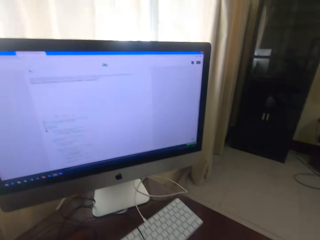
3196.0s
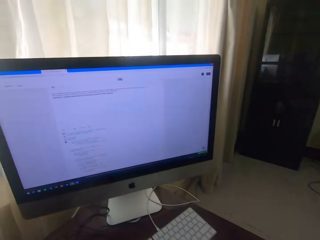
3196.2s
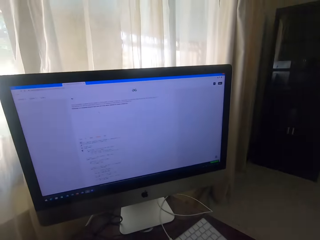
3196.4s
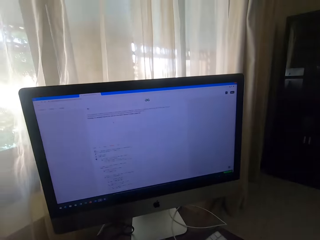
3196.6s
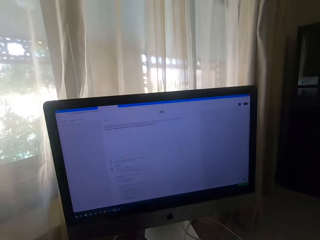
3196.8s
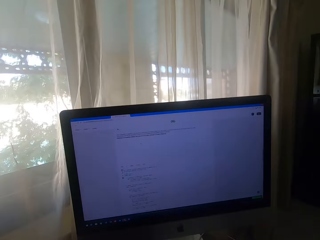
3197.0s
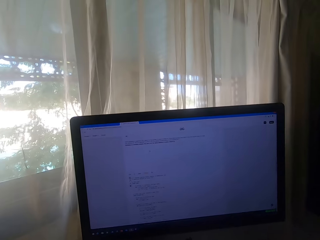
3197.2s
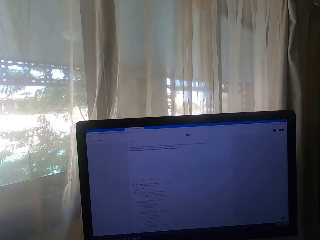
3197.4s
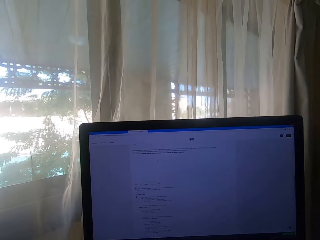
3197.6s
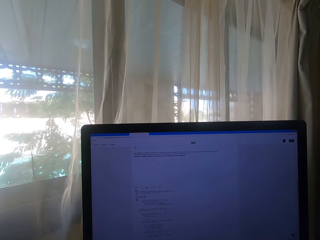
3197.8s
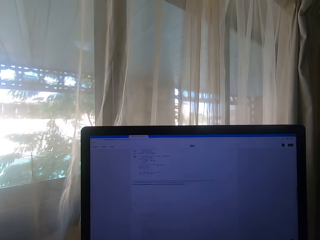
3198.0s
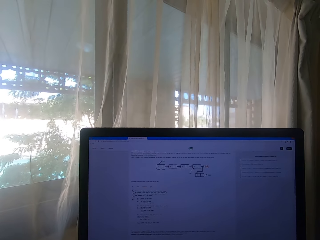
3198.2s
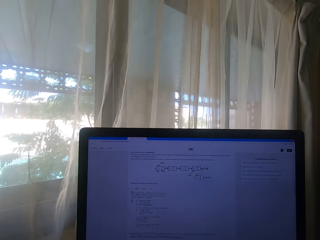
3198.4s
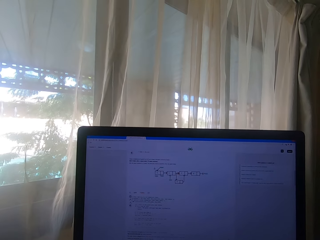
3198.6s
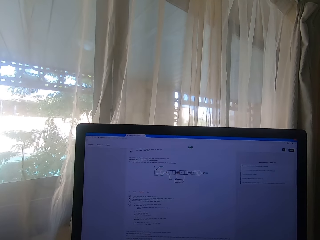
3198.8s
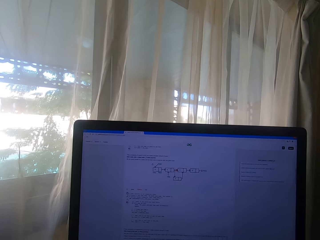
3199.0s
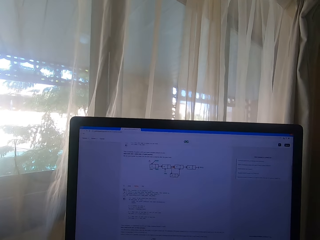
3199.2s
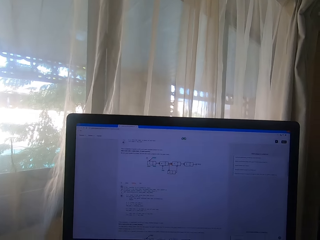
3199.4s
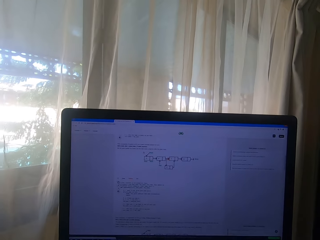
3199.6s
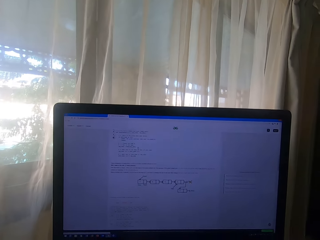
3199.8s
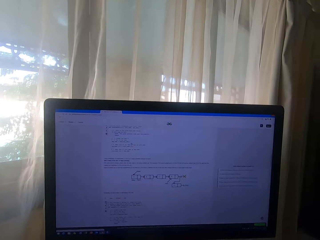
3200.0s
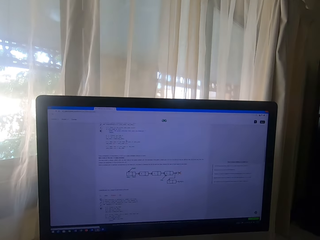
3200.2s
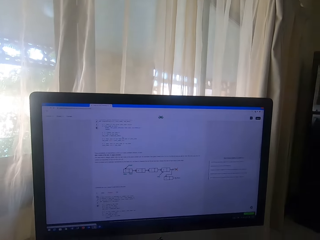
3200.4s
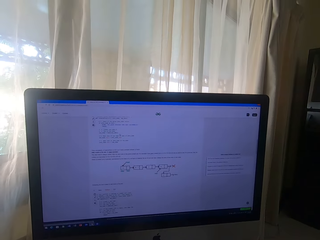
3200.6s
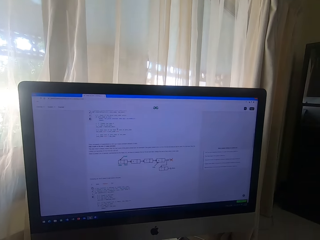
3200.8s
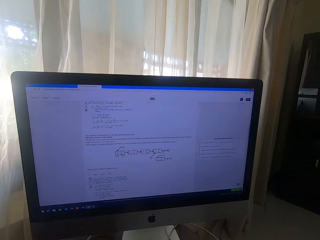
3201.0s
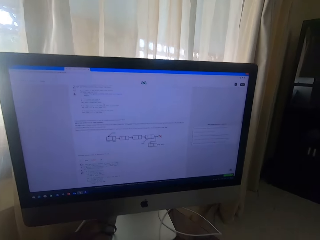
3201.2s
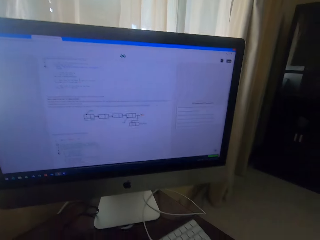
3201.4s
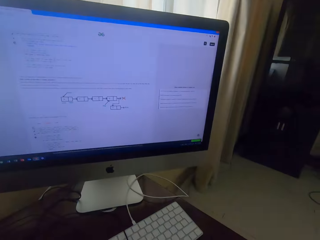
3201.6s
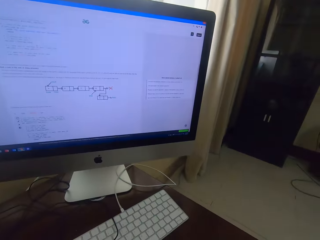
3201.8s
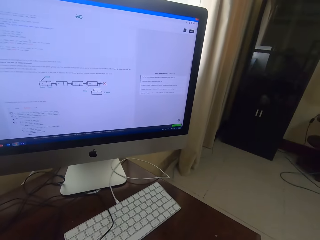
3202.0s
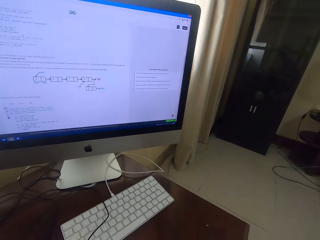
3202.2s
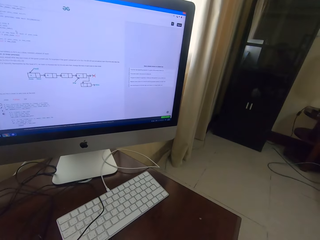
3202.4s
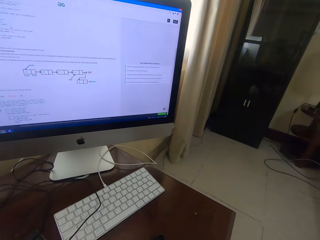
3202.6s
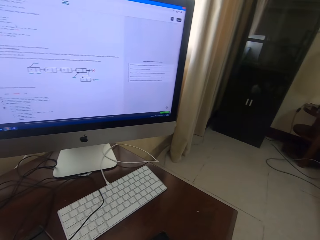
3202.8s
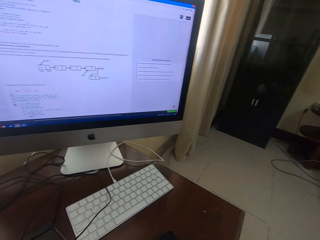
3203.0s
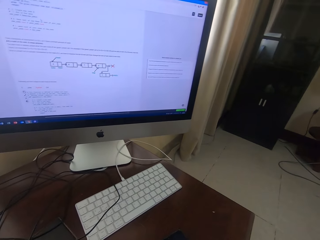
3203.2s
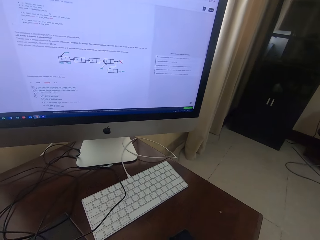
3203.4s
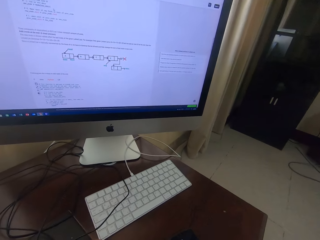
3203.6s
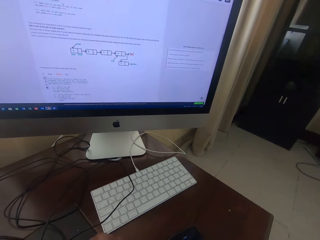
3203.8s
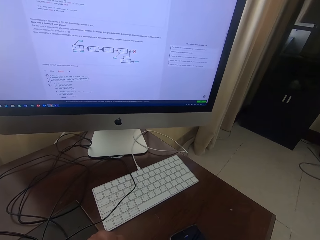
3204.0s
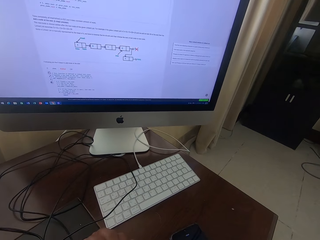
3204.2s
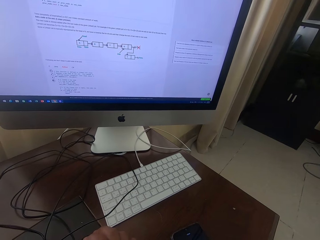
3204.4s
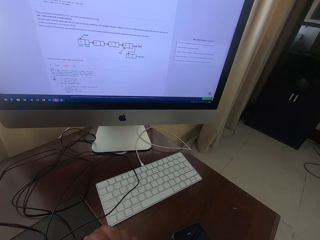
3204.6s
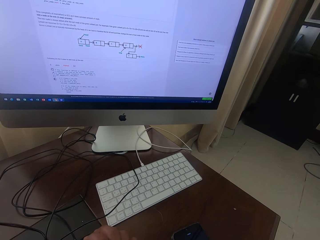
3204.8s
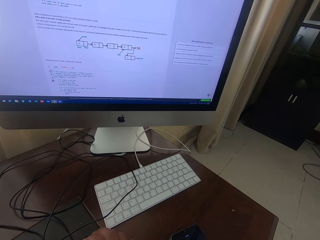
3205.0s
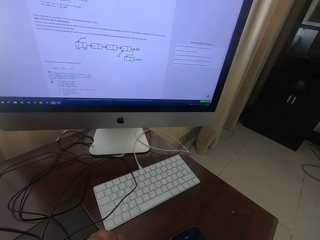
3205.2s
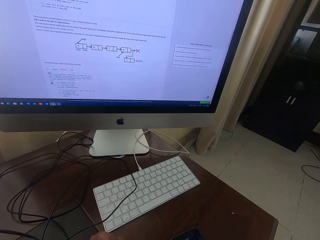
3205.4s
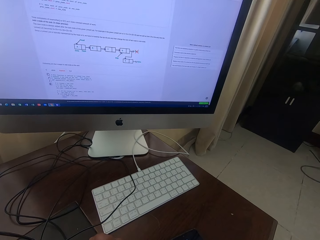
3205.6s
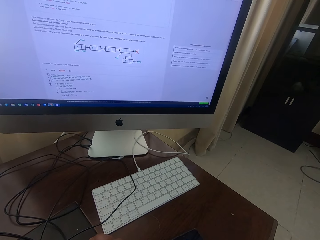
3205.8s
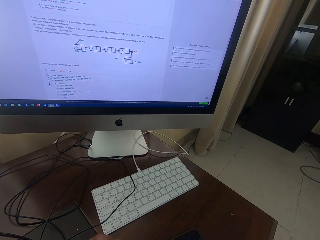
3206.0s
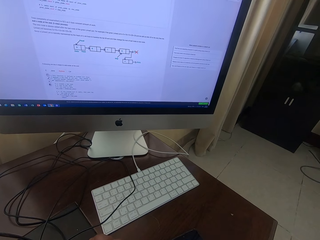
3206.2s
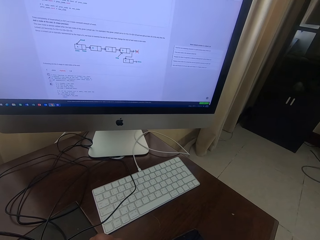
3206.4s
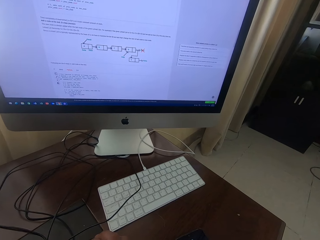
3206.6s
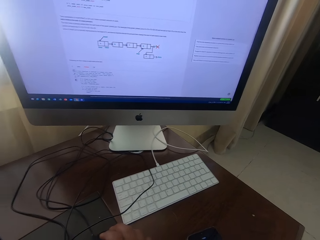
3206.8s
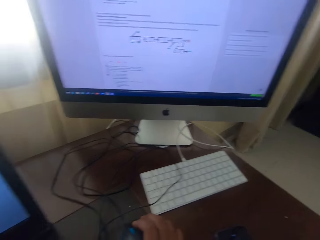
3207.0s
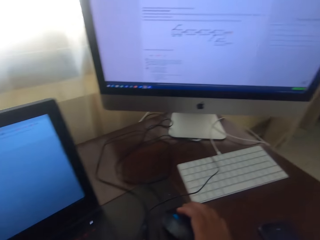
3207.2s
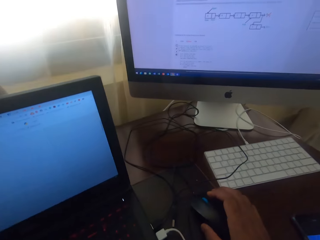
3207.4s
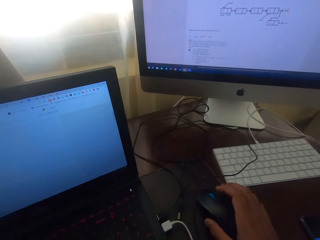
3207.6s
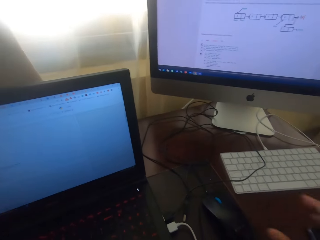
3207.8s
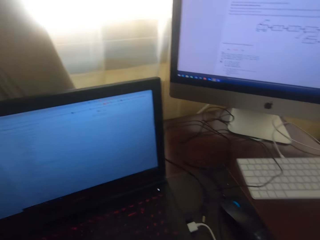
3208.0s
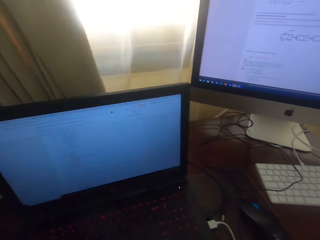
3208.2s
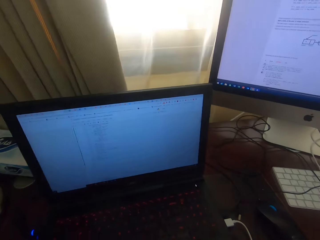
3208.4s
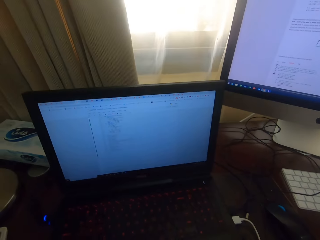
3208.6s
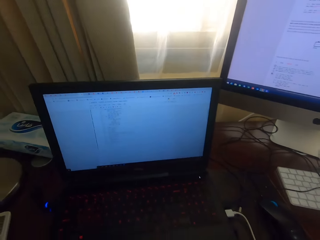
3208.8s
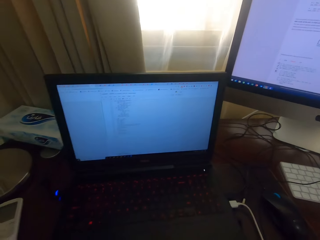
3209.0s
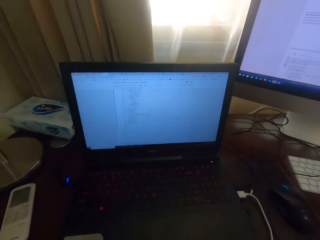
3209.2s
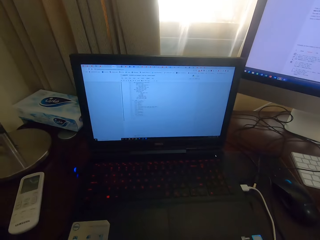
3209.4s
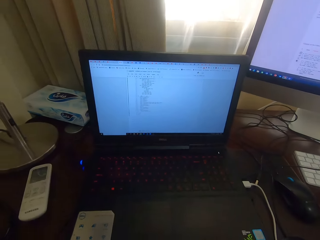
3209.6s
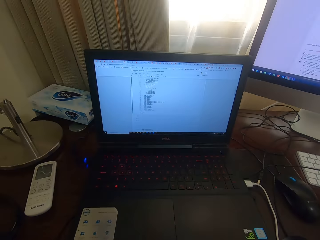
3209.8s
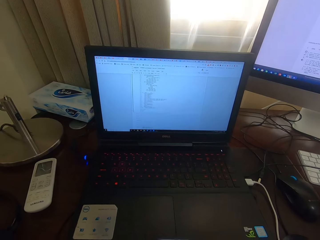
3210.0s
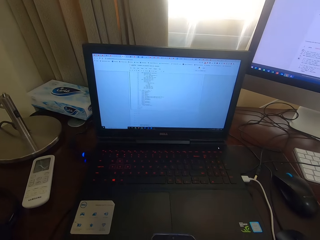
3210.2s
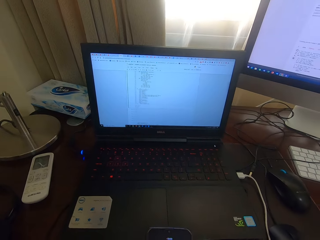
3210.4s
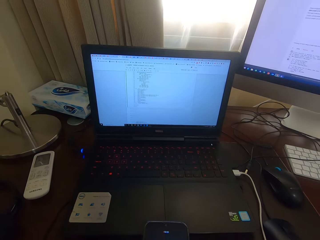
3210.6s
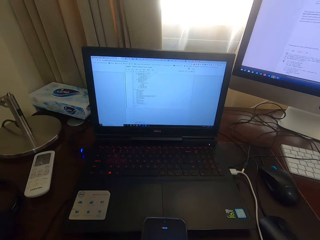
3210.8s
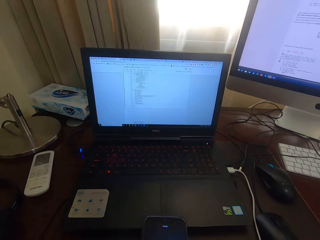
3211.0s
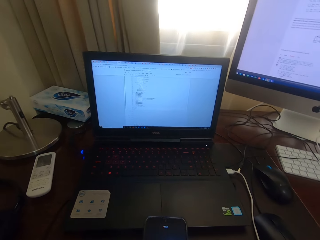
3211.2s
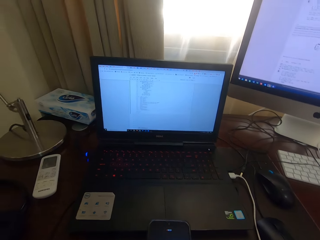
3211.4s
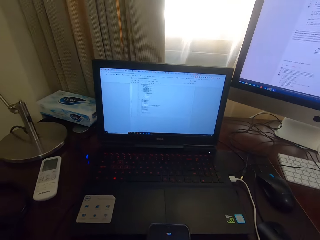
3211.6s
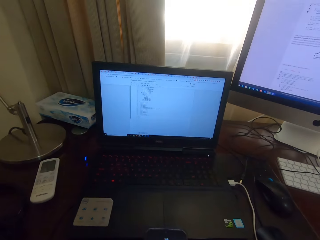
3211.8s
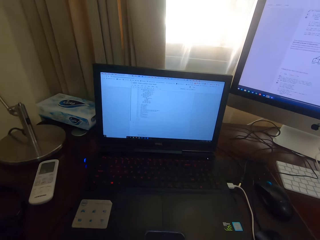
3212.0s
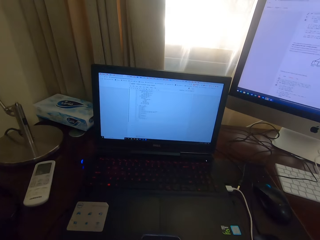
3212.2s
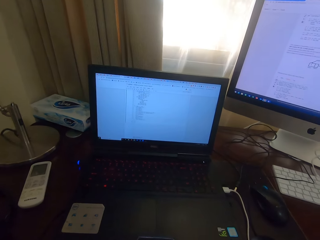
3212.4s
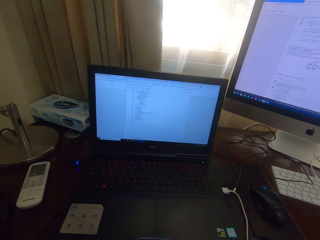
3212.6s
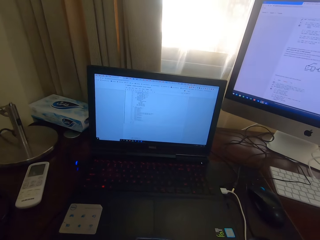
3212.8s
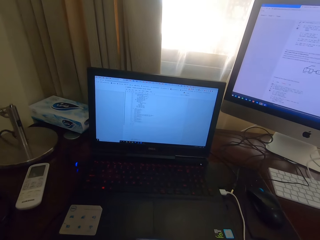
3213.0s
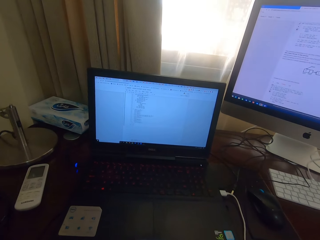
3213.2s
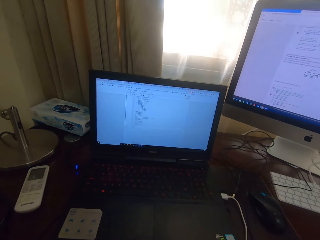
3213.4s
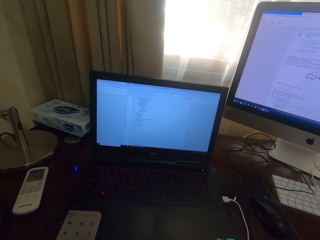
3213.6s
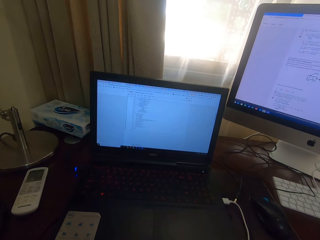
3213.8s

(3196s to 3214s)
The camera wearer scrolls the mouse on the mouse pad. They leave the mouse on the mouse pad. They look at the laptop.

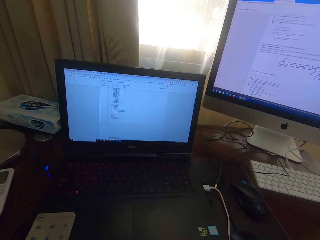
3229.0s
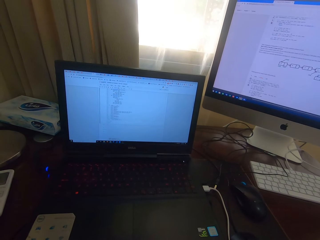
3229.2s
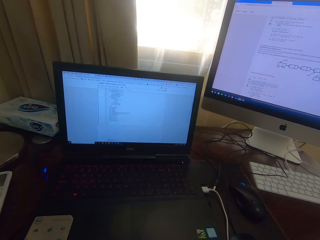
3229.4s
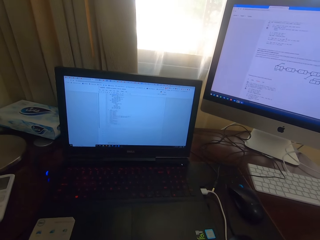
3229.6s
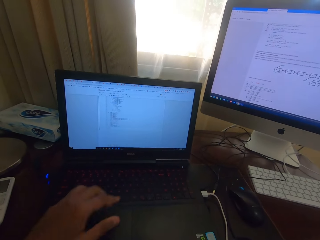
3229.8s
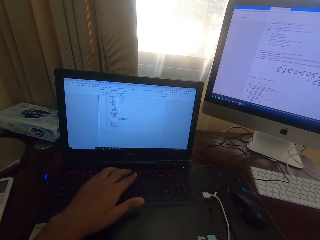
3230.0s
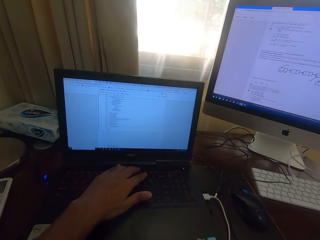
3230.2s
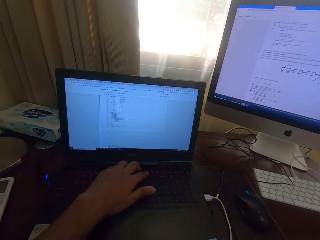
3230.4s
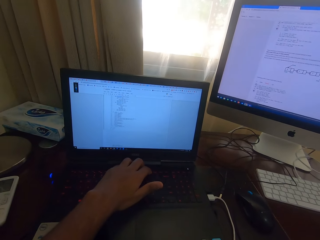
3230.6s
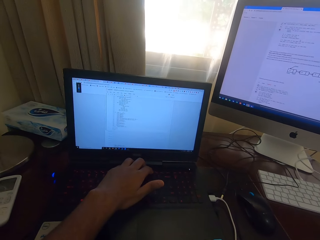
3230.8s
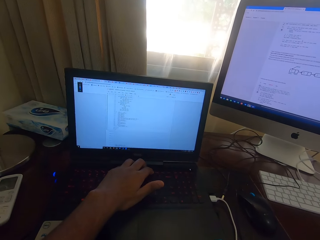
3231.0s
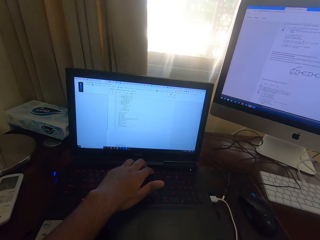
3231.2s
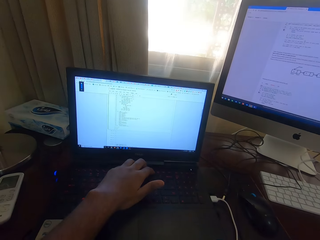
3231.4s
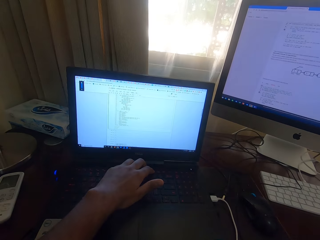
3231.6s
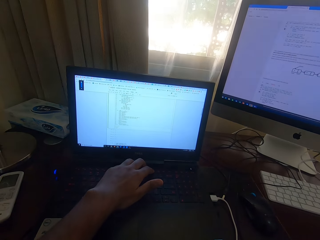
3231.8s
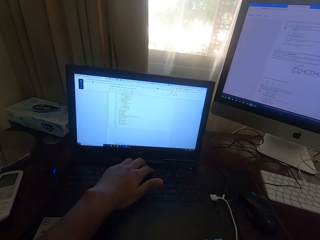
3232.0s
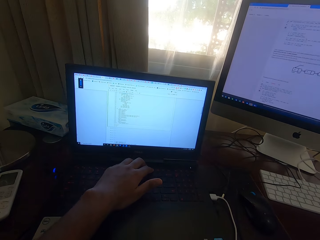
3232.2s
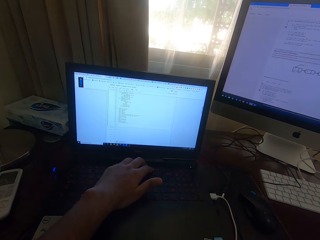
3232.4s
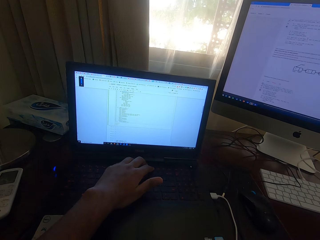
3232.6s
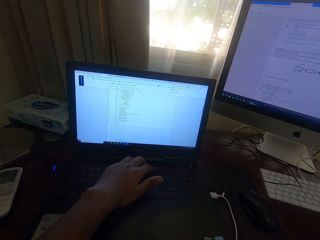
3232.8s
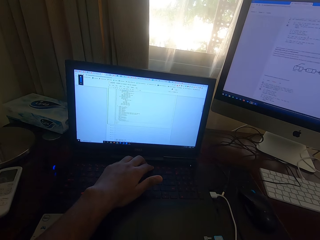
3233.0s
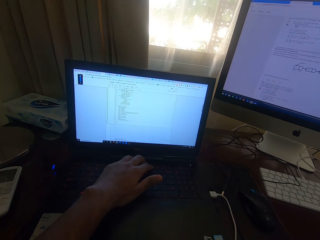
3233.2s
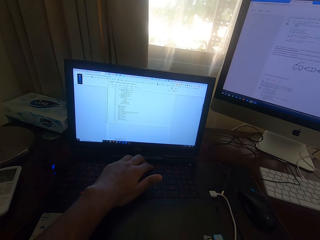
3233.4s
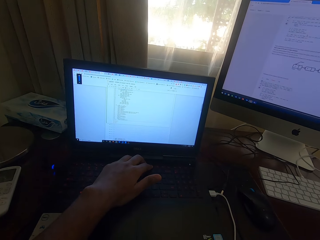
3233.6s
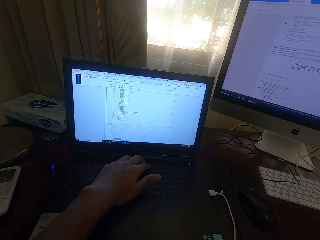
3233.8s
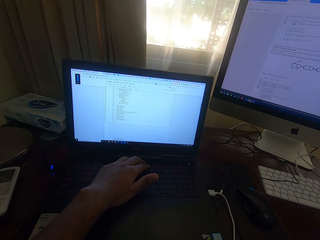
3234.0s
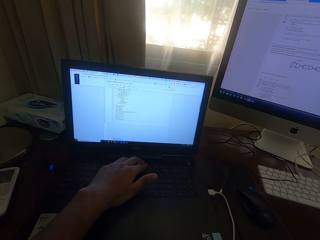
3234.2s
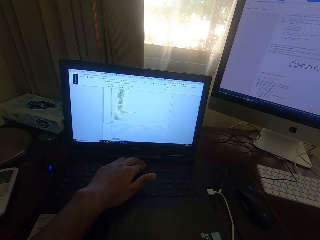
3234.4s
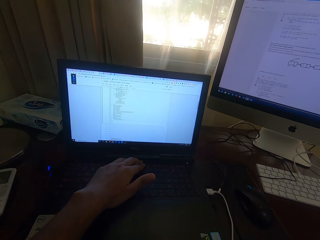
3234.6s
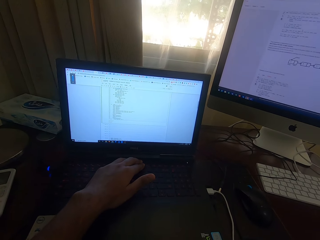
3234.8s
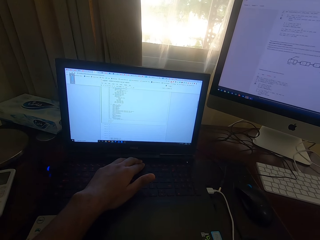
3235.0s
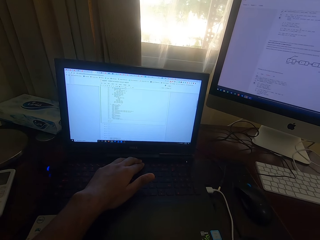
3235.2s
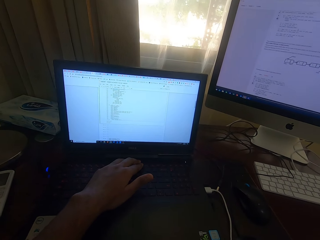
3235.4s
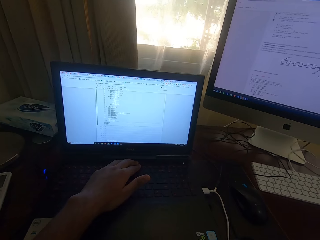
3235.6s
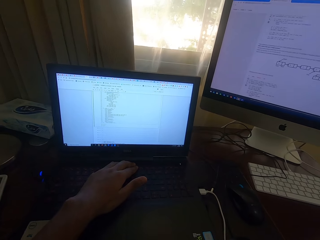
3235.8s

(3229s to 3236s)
The camera wearer long presses a key on the laptop. They type on the keyboard.
